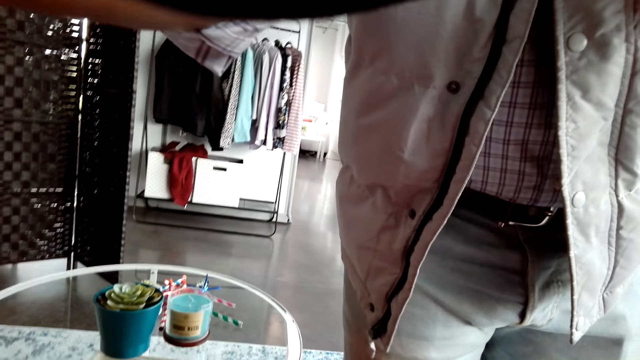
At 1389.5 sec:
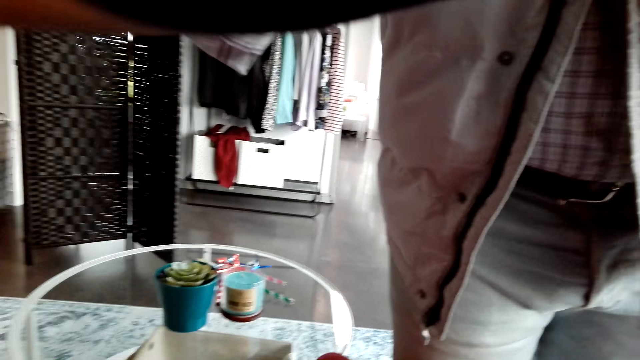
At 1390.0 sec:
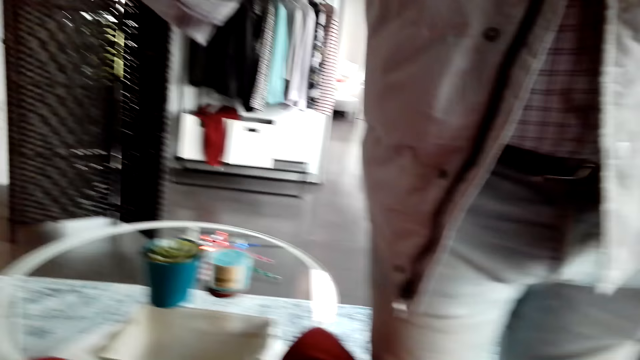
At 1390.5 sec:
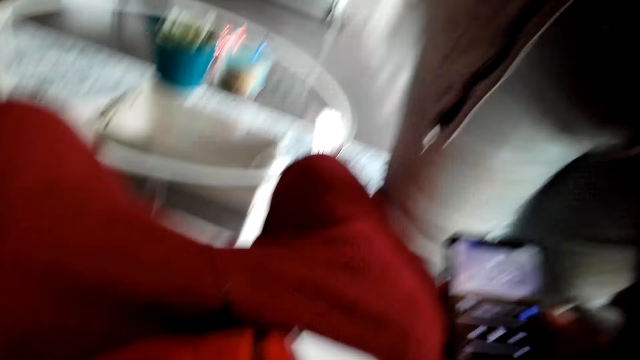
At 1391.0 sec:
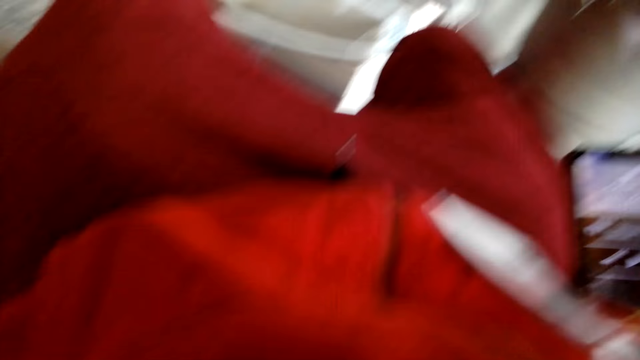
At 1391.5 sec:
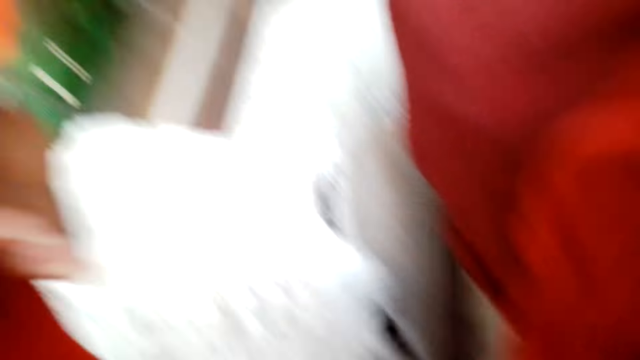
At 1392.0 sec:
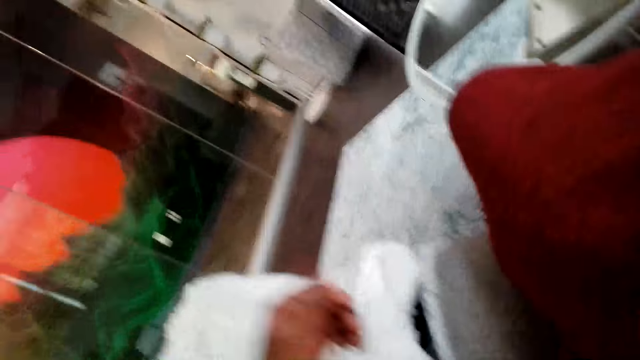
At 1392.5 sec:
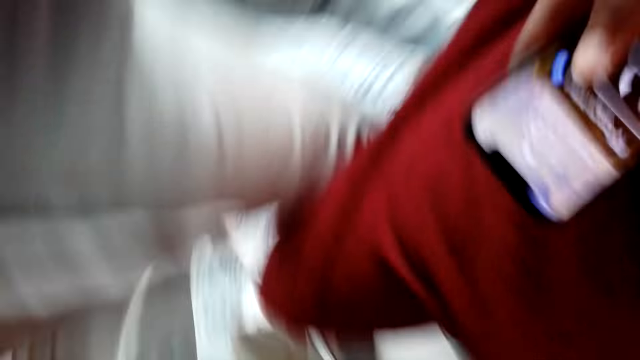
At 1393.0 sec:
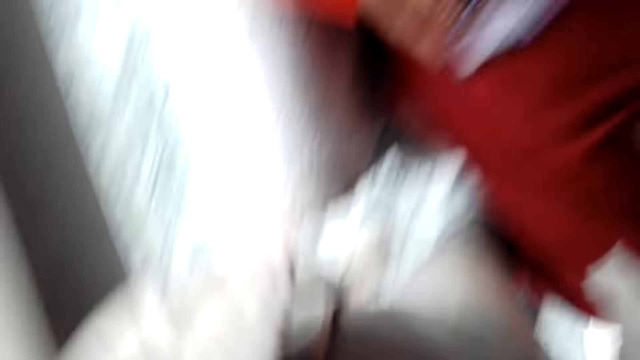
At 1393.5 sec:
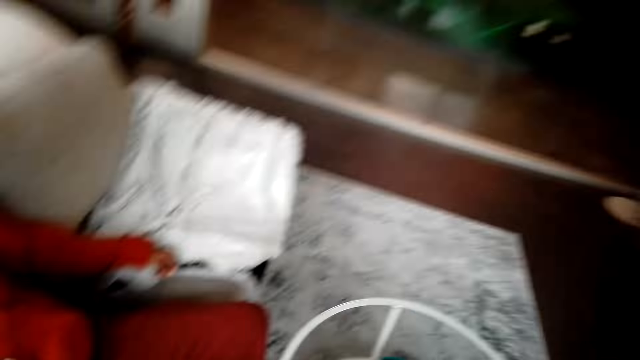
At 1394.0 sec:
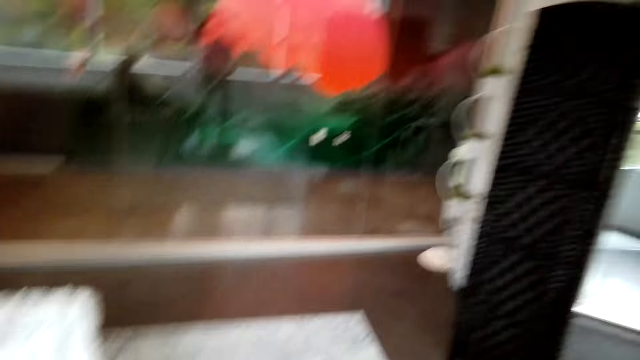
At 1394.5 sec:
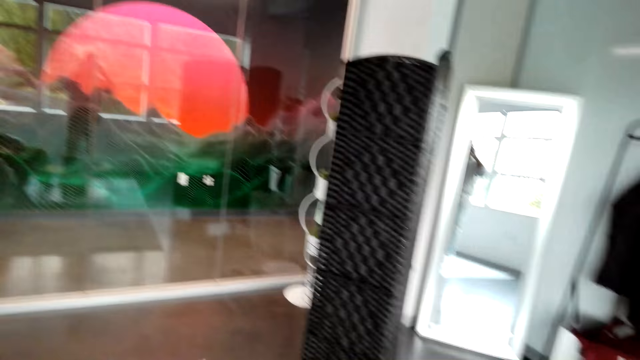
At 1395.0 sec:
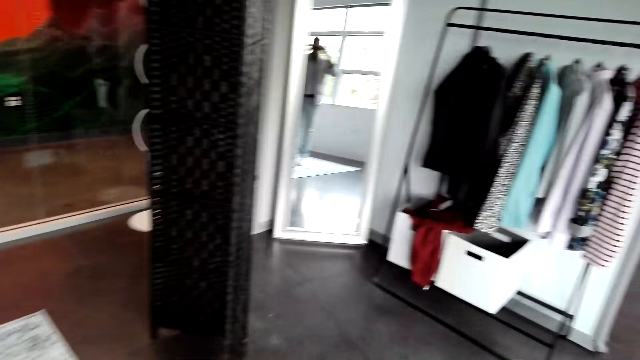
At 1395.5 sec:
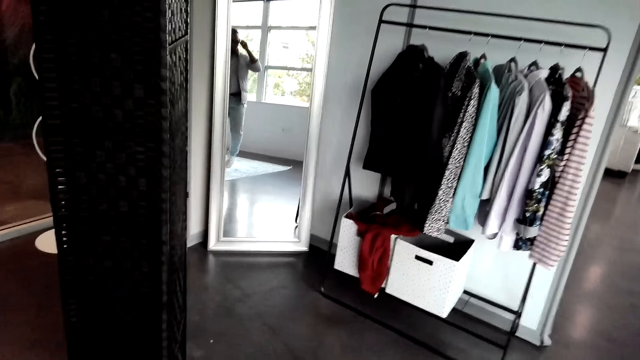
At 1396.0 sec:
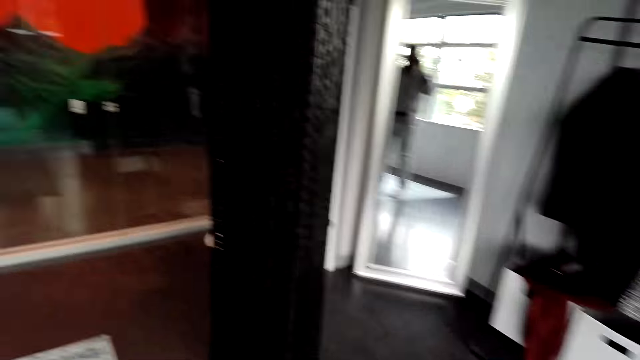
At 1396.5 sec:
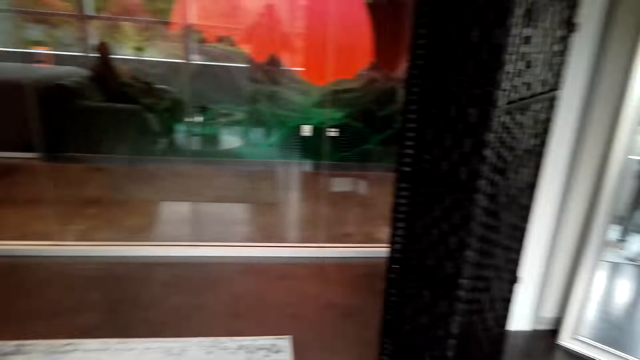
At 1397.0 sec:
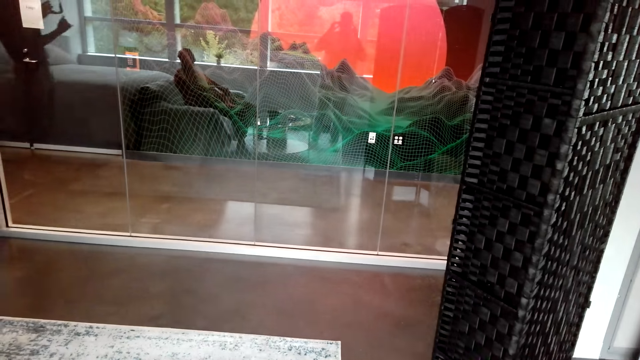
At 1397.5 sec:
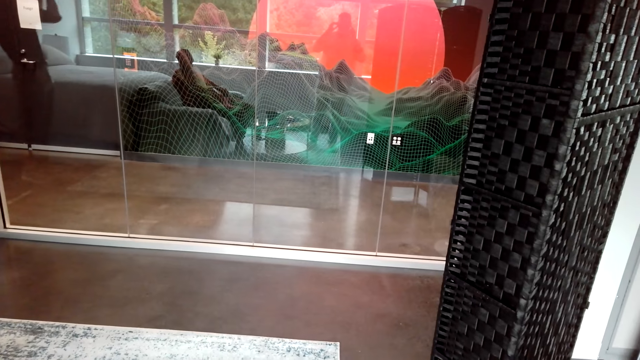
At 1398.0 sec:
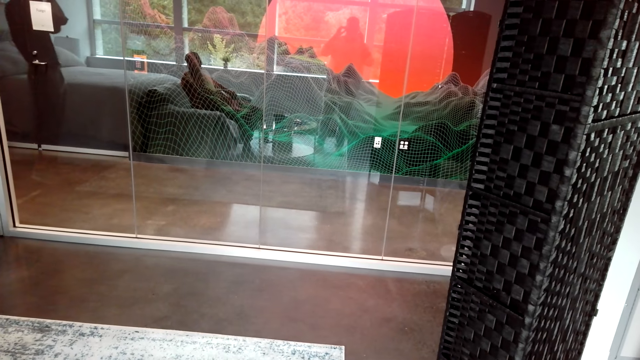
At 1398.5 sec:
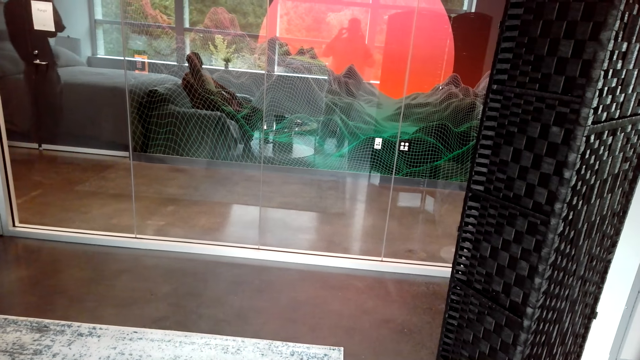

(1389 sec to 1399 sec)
The man raises the hand. The man holds the camera. The camera wearer looks around the room. They move round the house.
